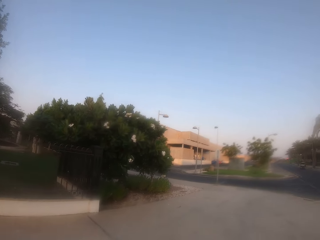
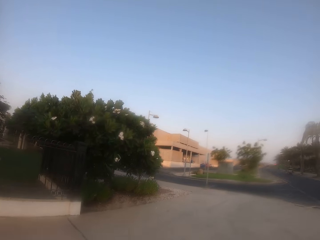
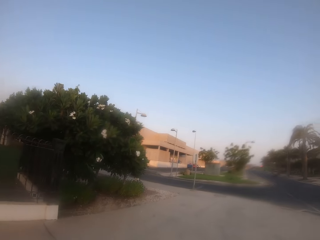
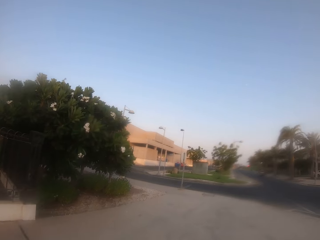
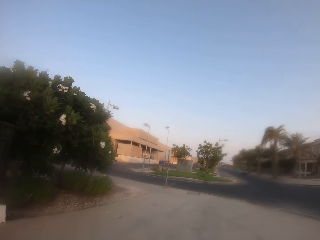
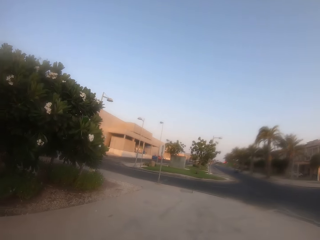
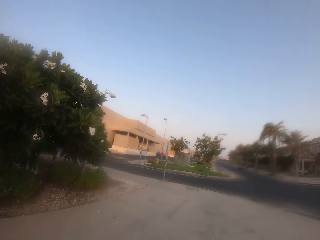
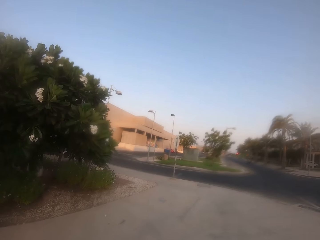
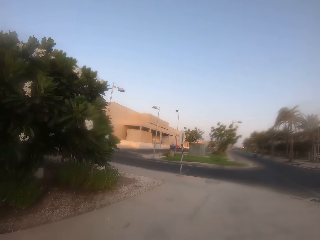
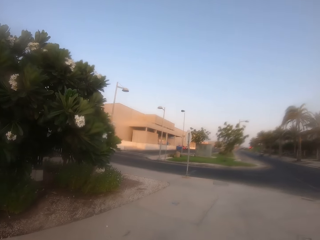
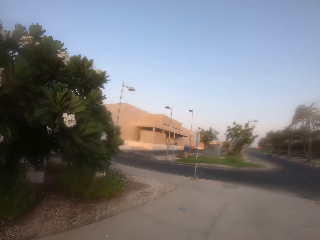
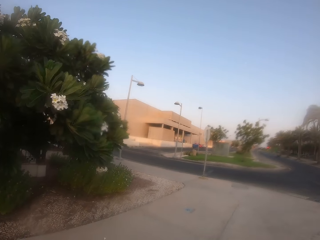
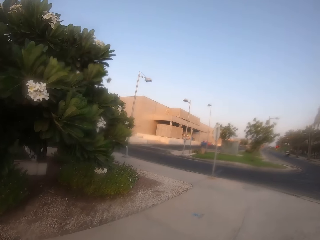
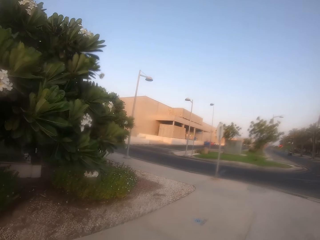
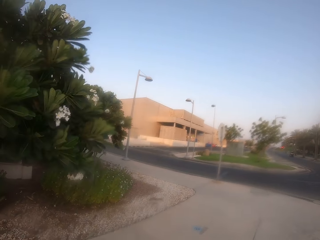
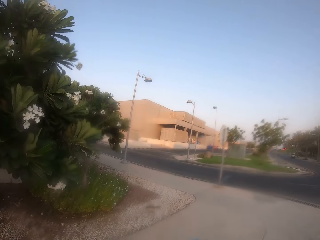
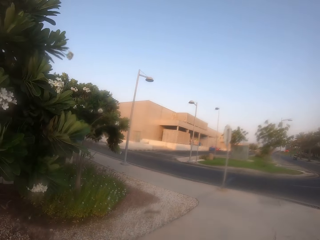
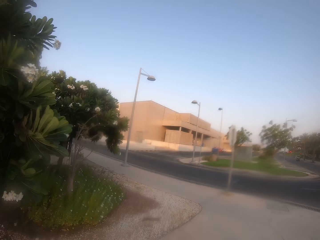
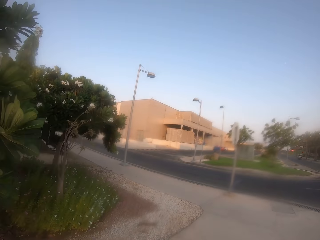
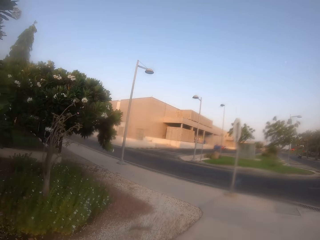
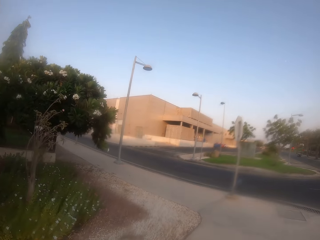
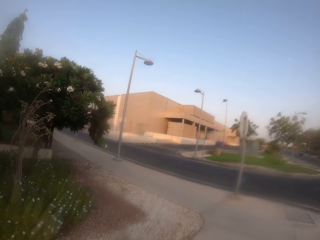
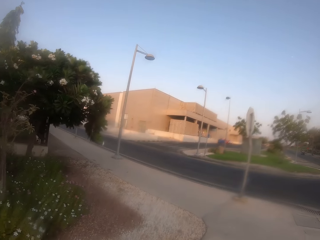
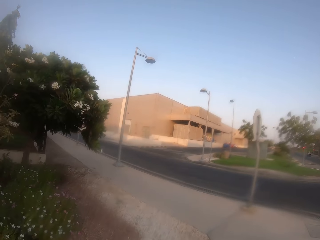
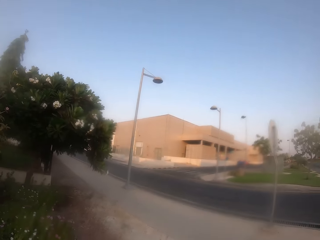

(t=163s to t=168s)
The camera wearer walks on the sidewalk.

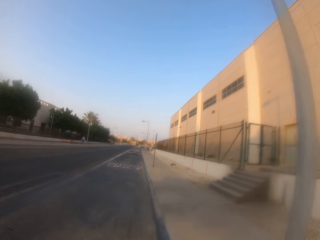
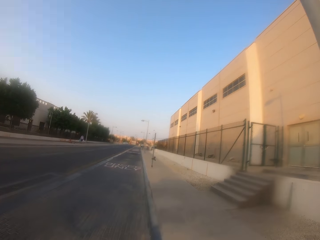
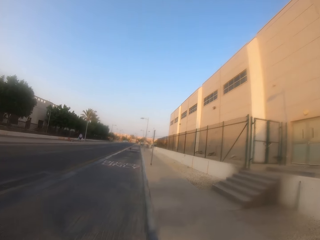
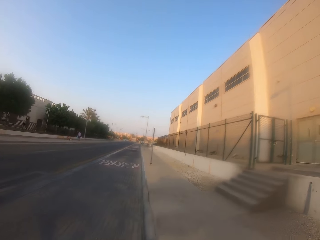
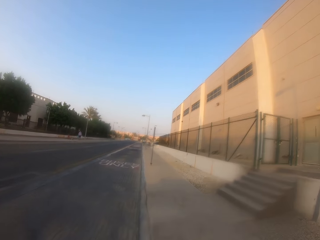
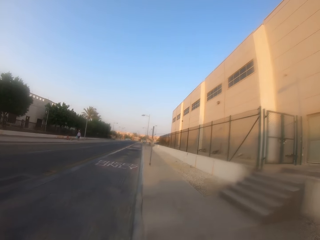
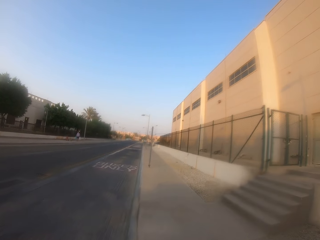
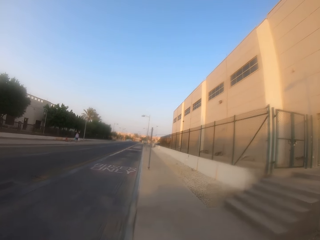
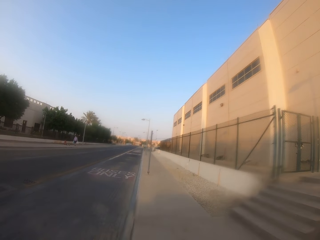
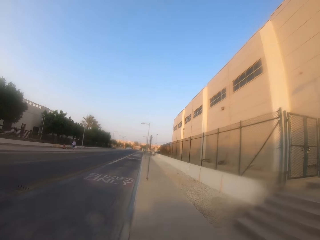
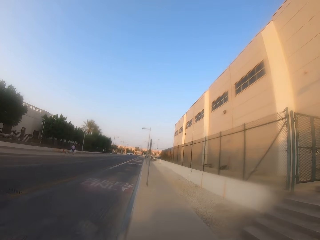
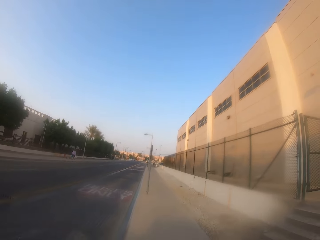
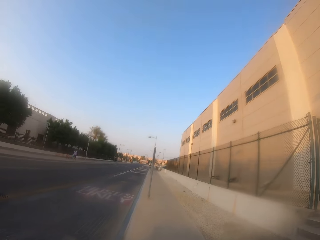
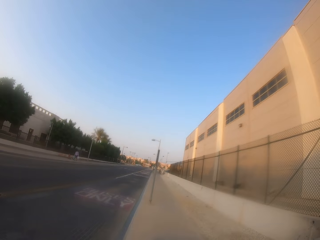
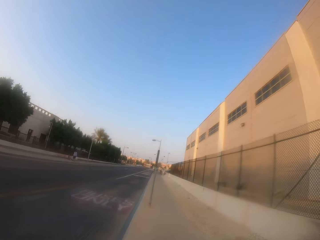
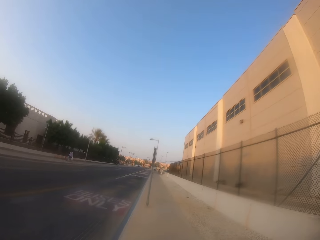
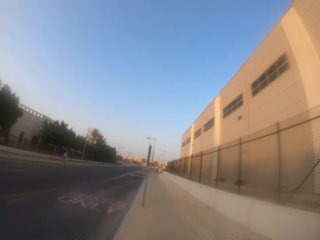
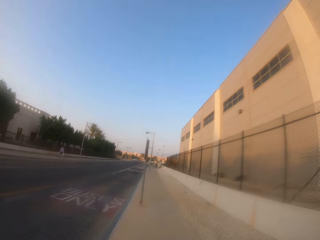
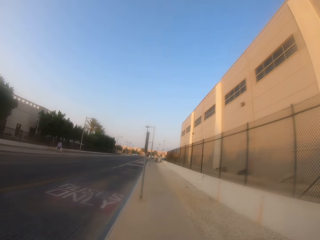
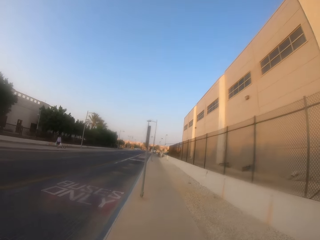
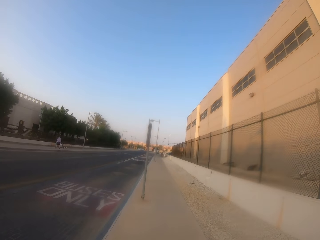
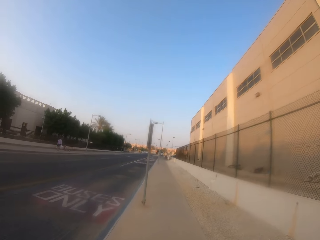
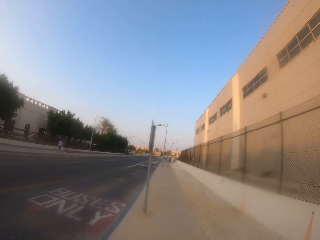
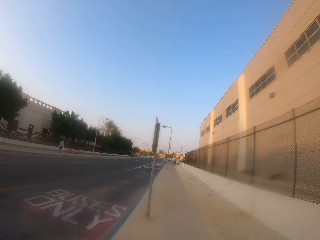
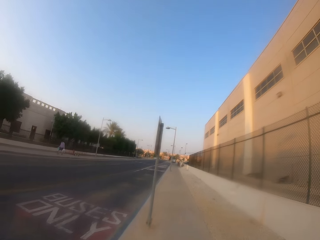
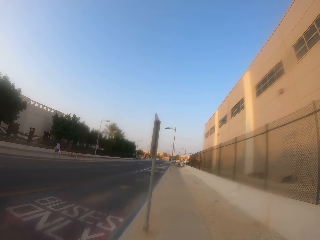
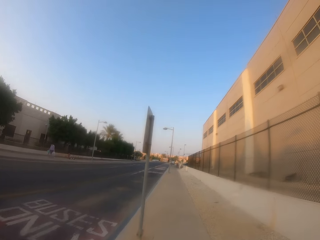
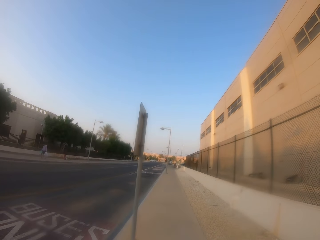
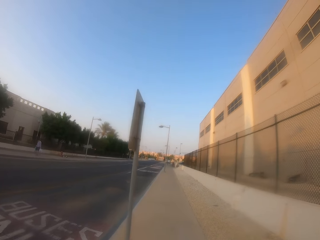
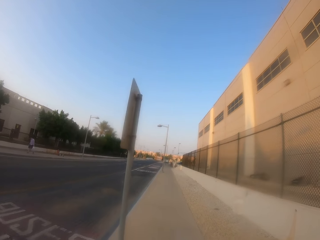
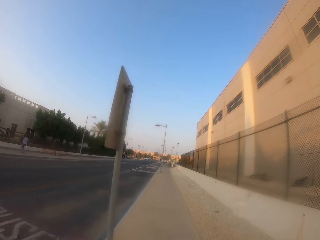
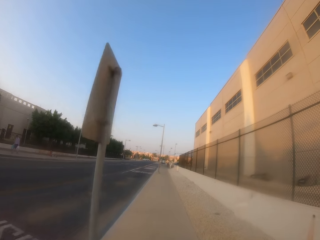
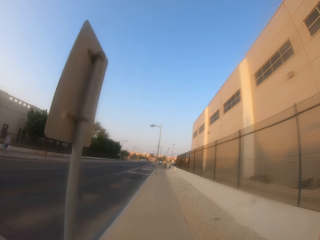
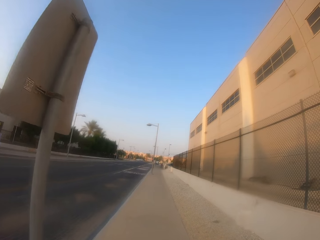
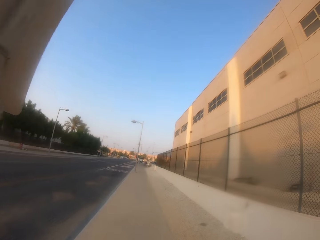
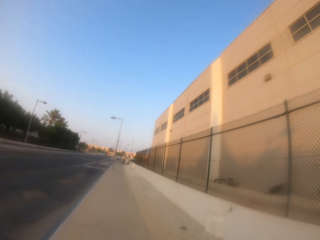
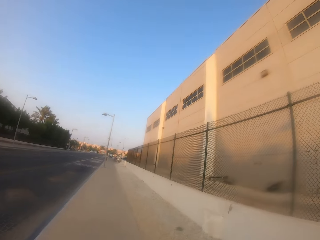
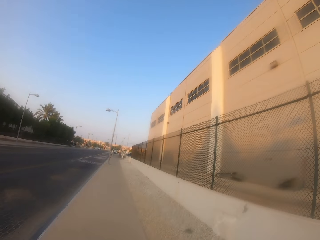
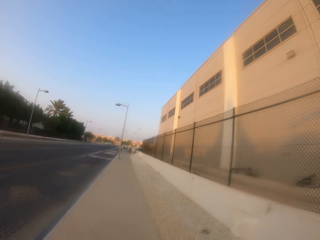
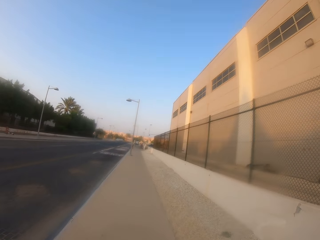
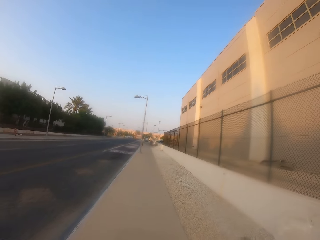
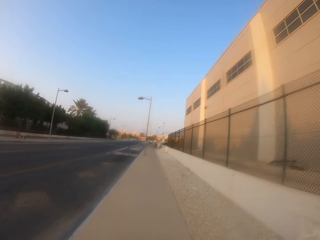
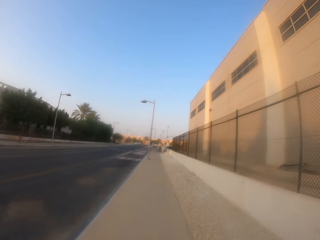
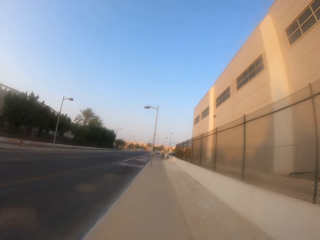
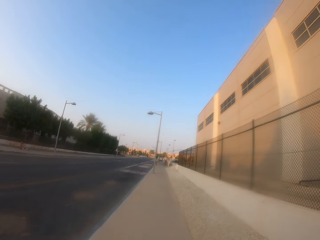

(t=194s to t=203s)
The camera wearer walks on the sidewalk.

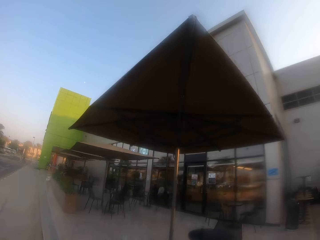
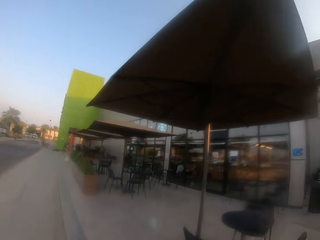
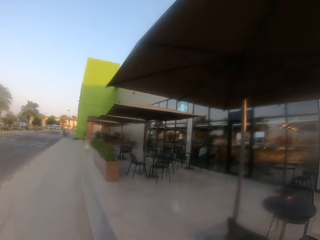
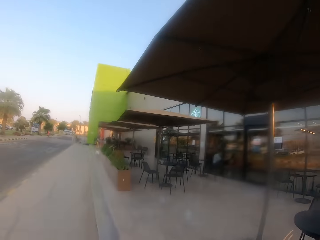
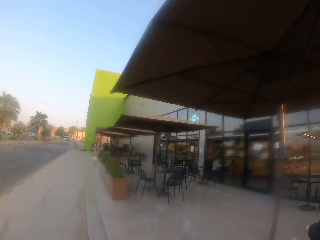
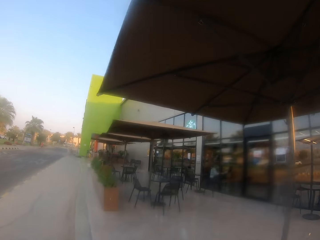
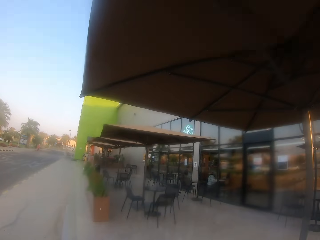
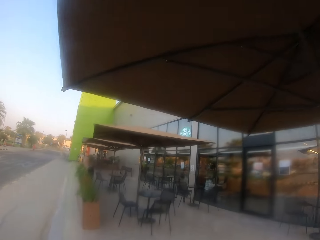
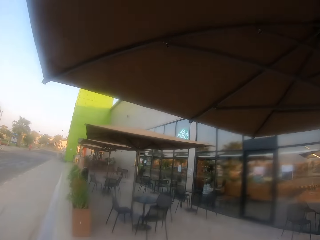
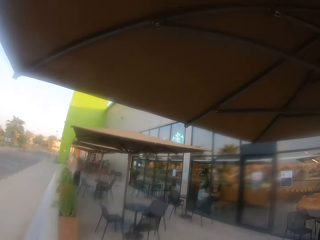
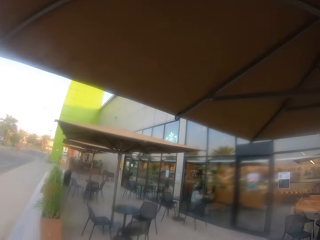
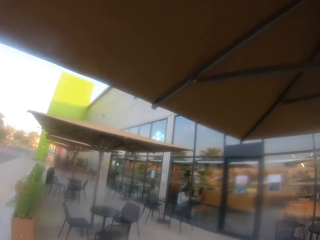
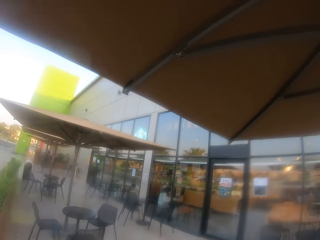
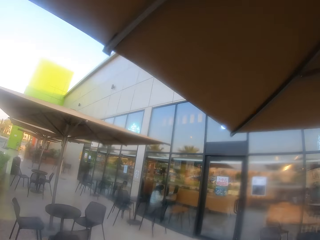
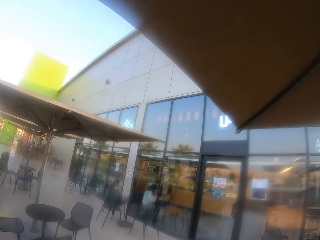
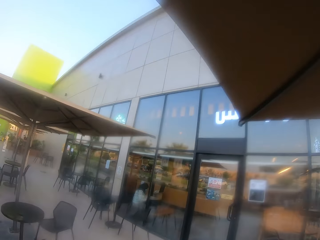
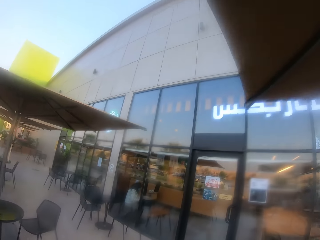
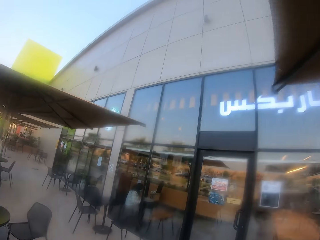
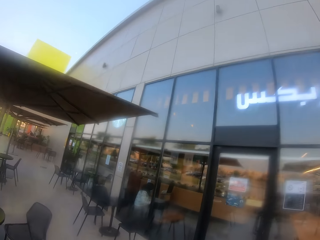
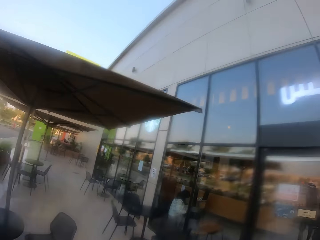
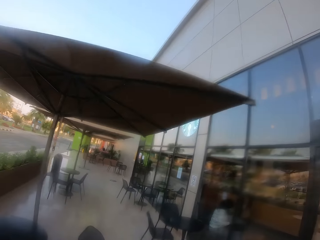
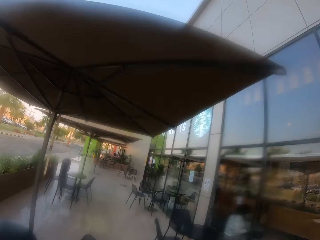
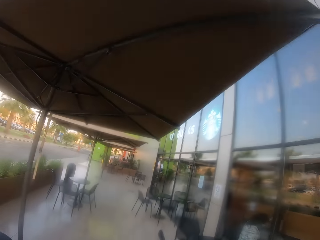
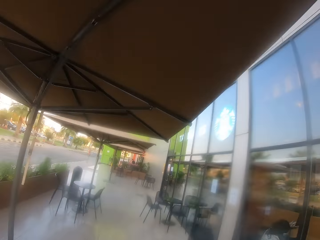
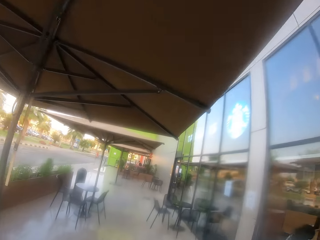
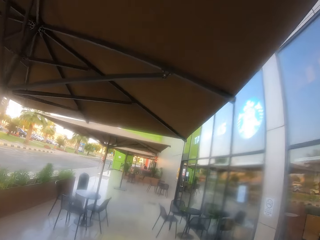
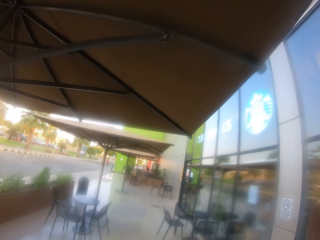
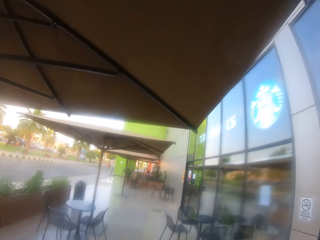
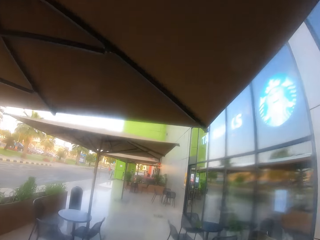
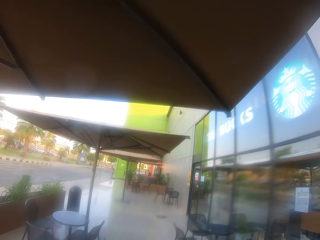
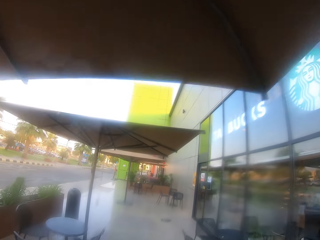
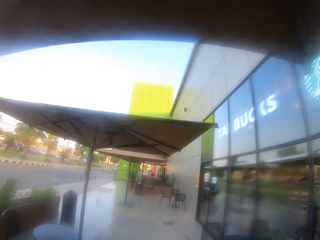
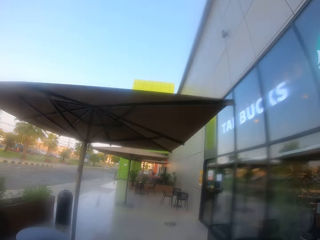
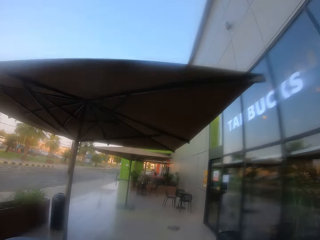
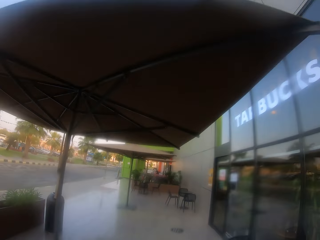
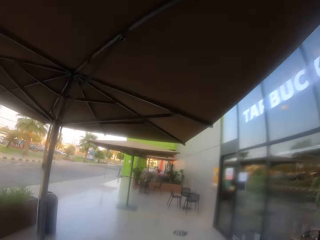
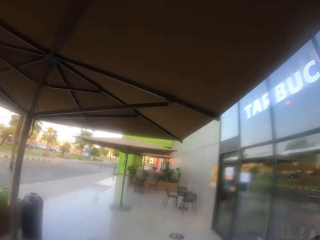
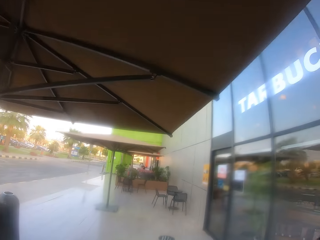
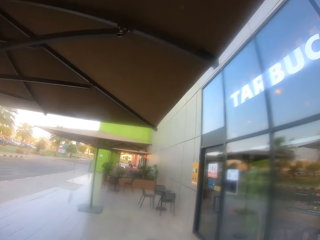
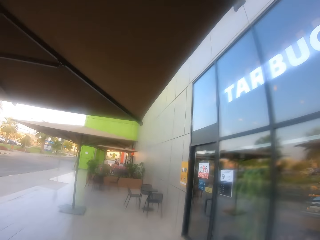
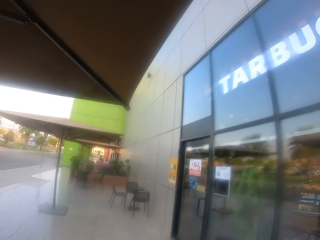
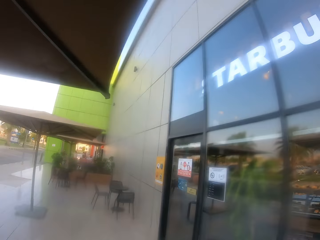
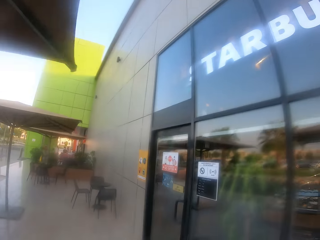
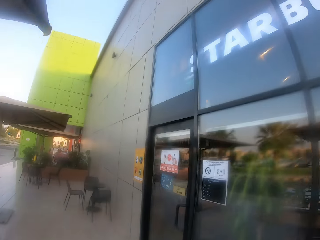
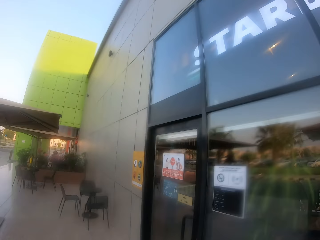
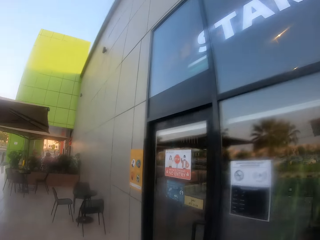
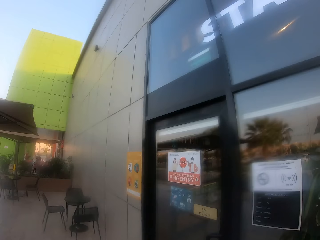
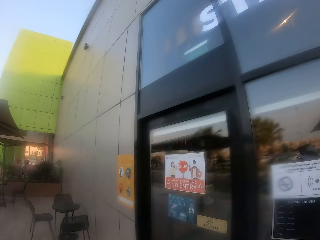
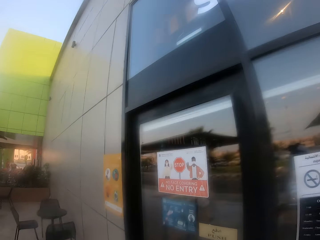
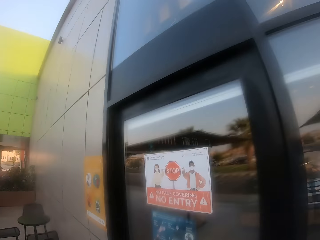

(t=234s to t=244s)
The camera wearer heads towards a food store. They walk on the floor.
